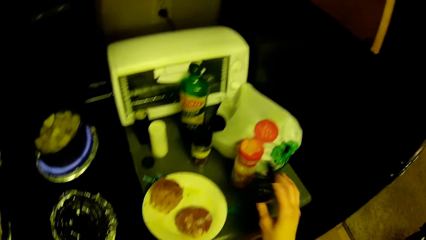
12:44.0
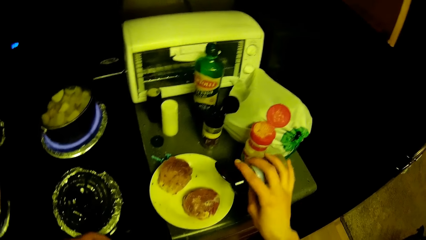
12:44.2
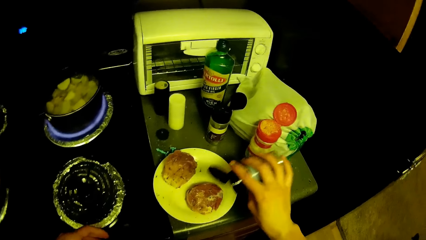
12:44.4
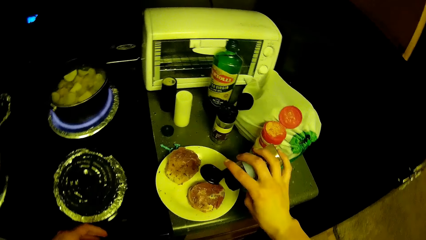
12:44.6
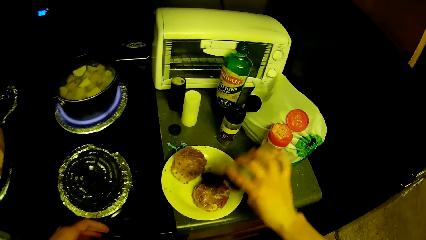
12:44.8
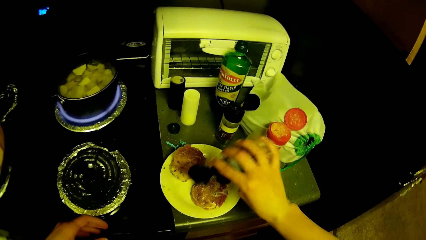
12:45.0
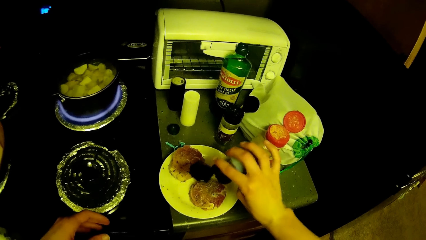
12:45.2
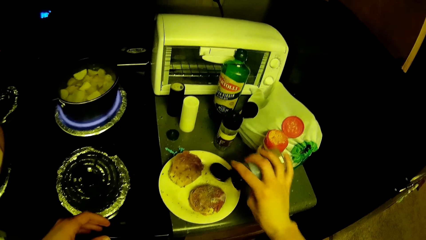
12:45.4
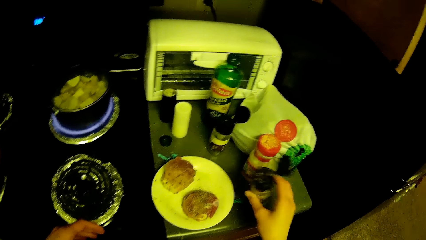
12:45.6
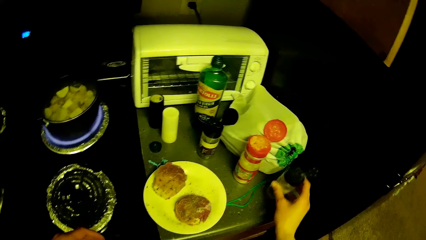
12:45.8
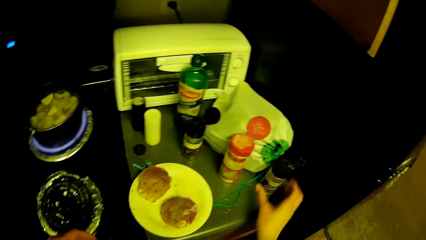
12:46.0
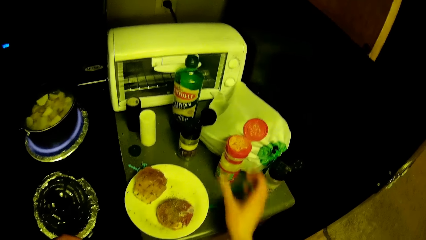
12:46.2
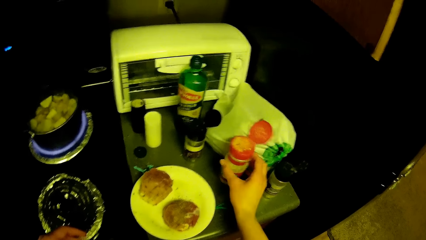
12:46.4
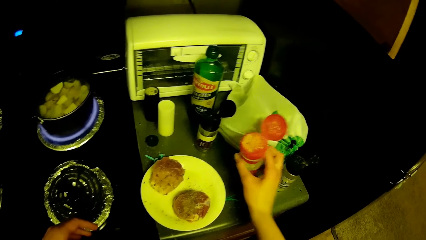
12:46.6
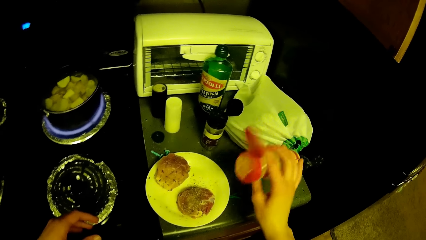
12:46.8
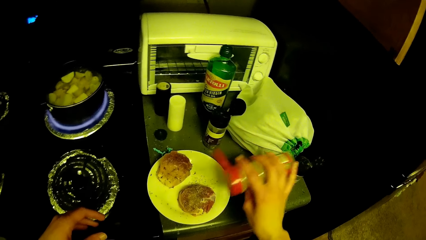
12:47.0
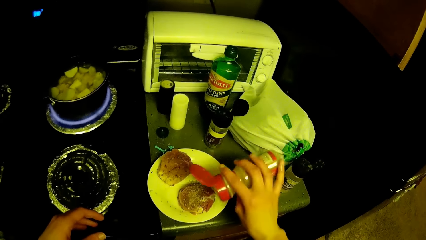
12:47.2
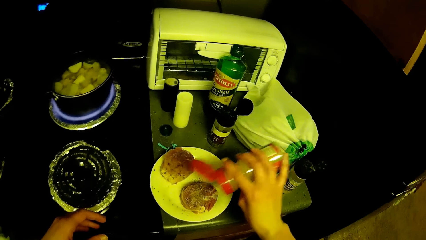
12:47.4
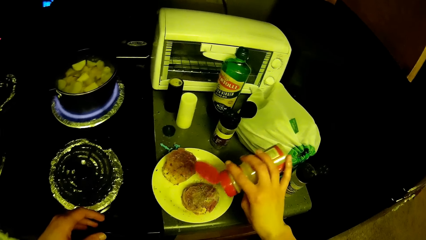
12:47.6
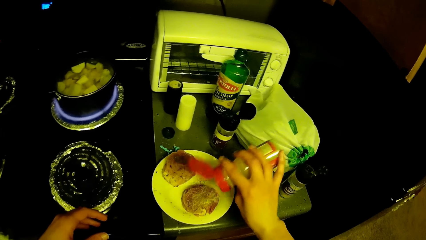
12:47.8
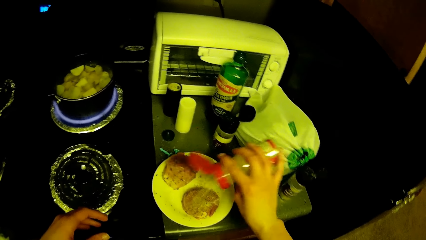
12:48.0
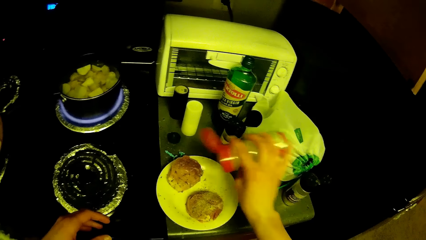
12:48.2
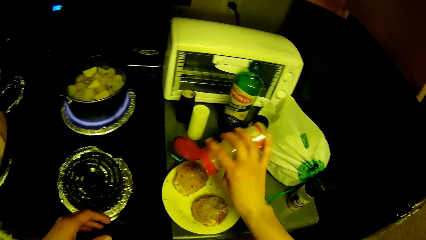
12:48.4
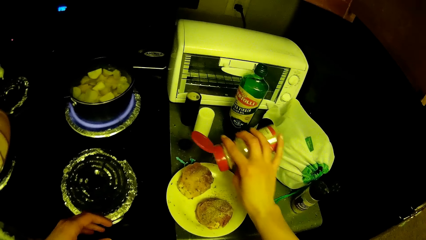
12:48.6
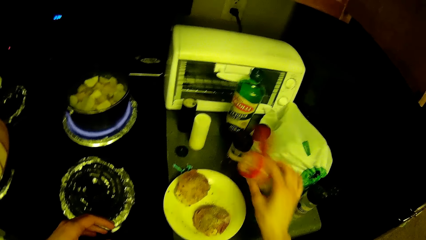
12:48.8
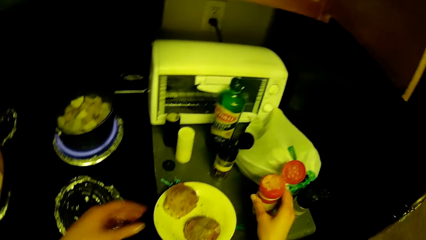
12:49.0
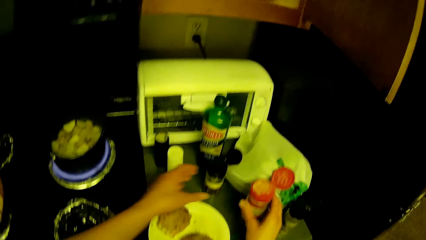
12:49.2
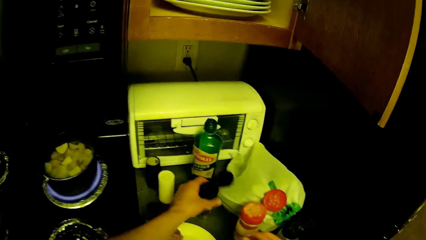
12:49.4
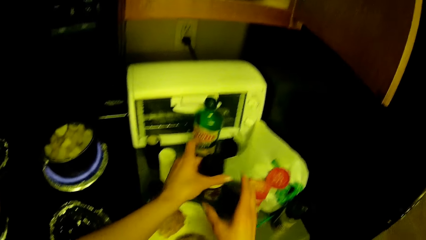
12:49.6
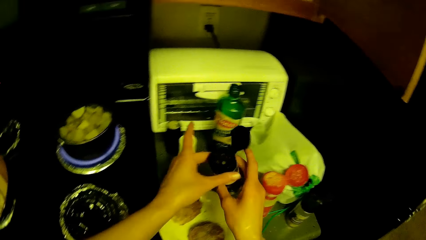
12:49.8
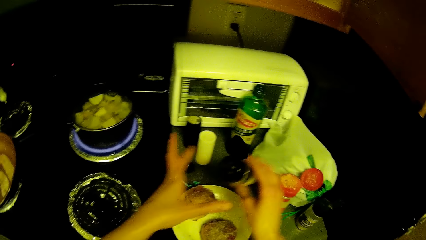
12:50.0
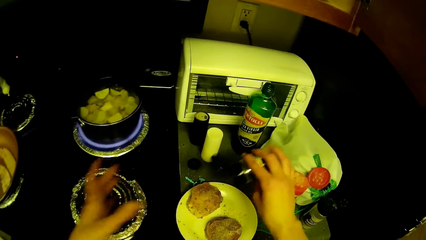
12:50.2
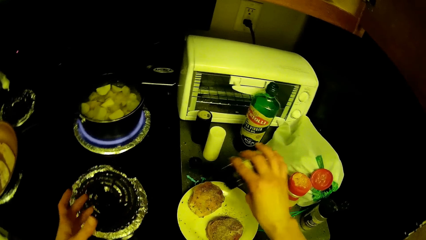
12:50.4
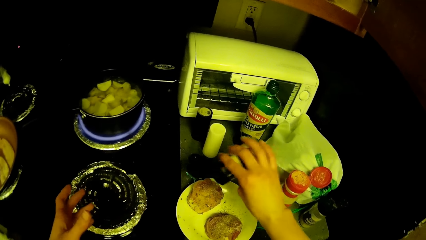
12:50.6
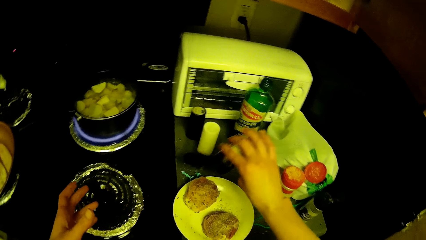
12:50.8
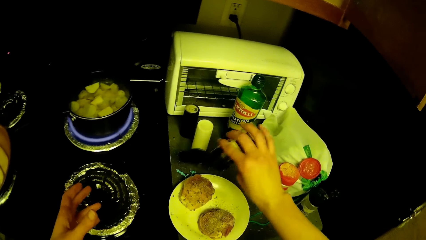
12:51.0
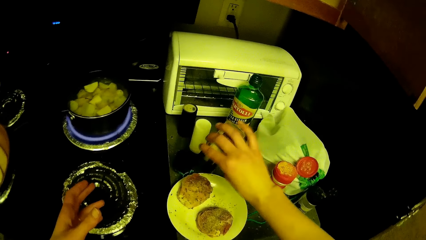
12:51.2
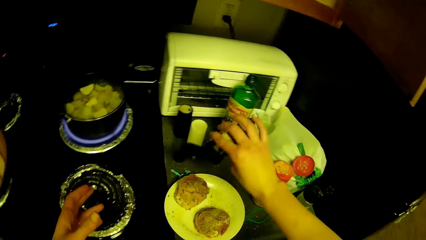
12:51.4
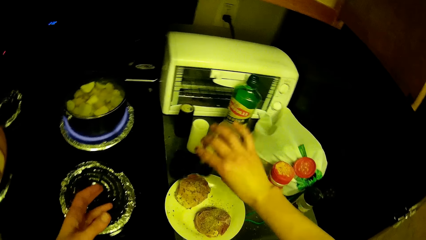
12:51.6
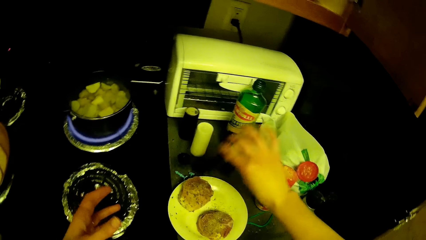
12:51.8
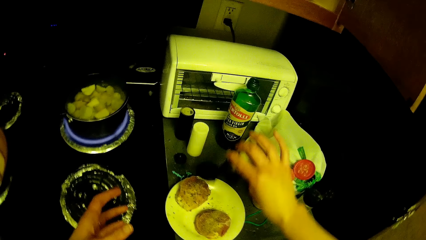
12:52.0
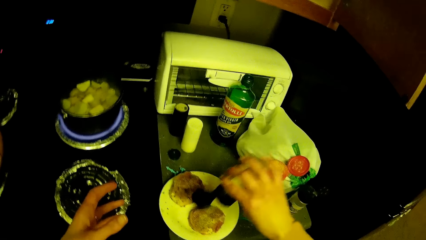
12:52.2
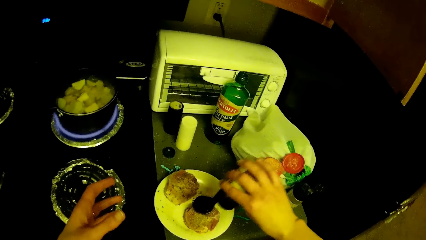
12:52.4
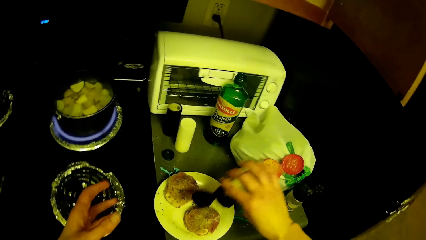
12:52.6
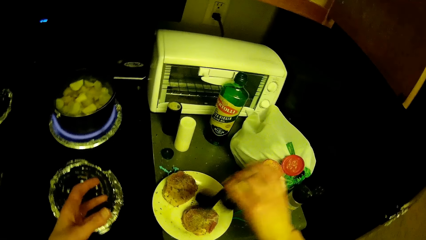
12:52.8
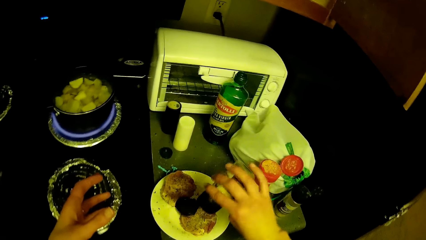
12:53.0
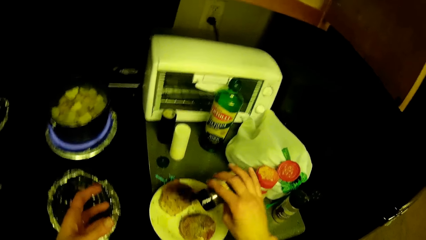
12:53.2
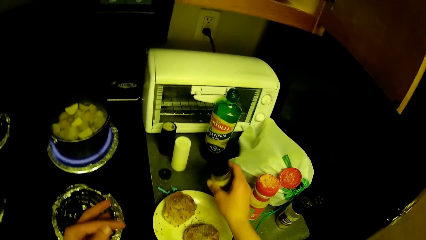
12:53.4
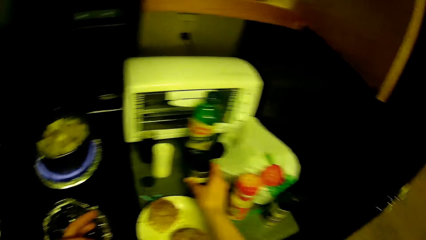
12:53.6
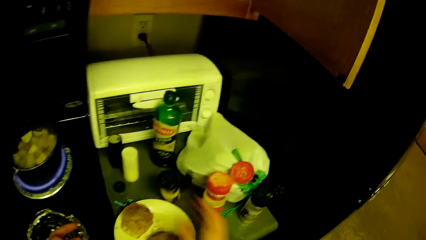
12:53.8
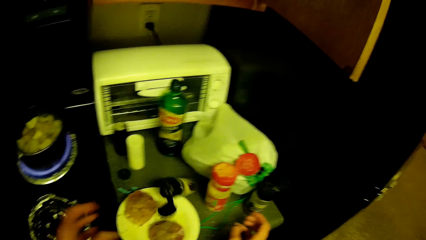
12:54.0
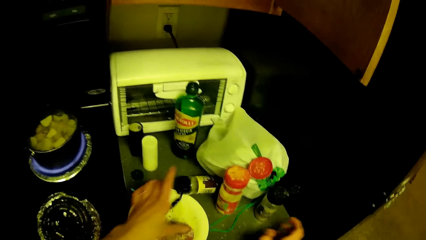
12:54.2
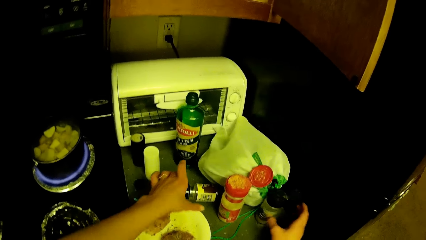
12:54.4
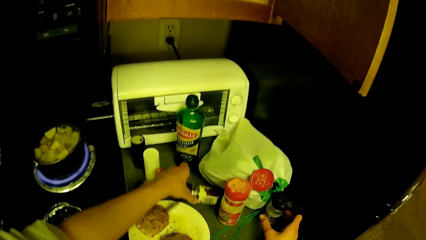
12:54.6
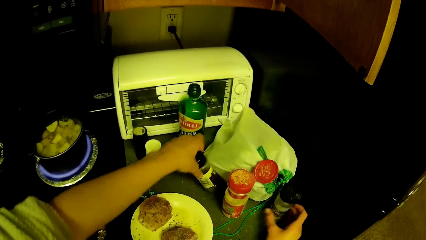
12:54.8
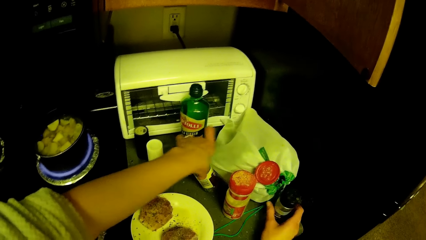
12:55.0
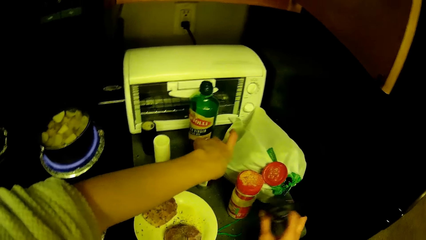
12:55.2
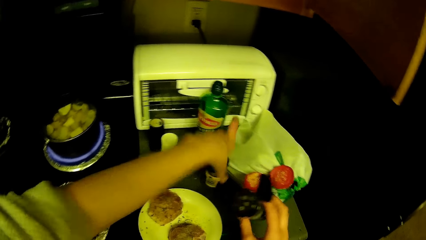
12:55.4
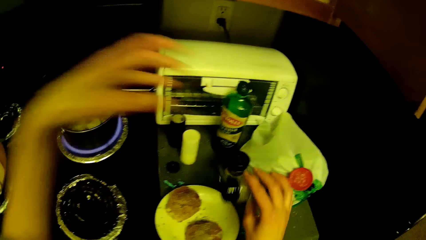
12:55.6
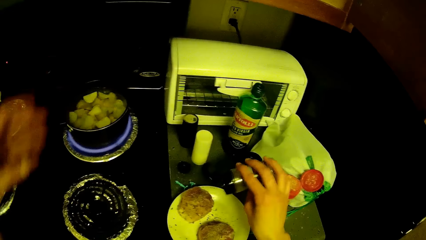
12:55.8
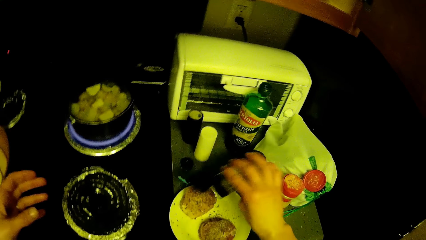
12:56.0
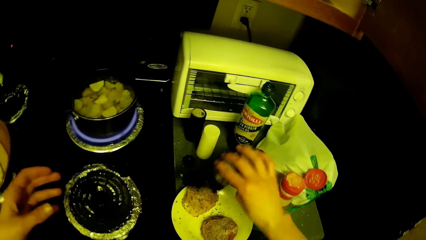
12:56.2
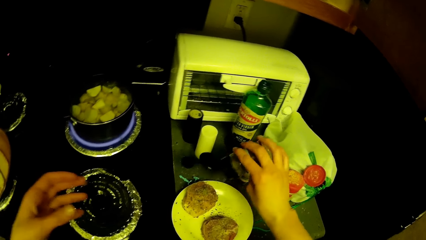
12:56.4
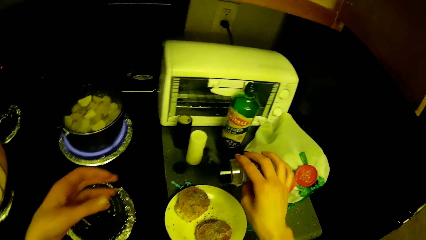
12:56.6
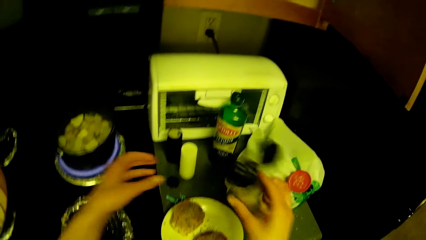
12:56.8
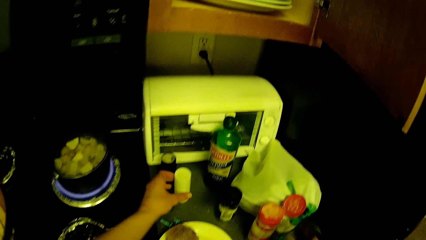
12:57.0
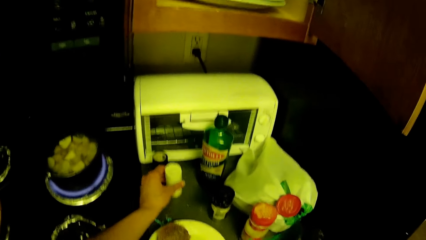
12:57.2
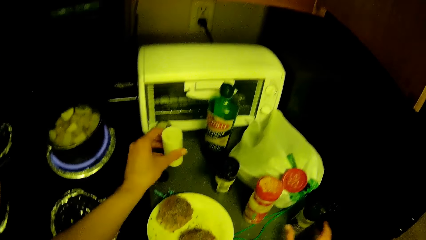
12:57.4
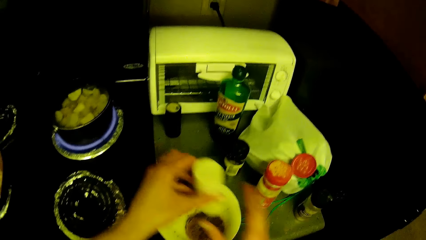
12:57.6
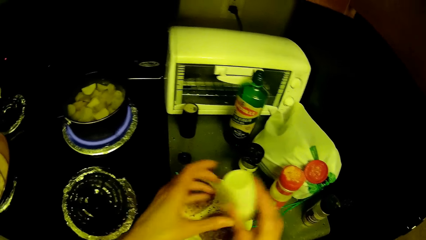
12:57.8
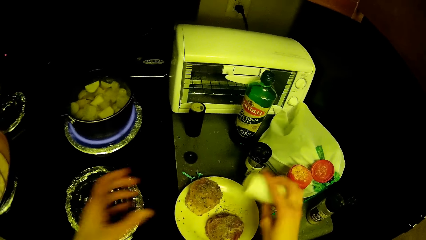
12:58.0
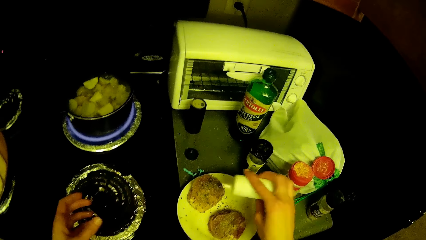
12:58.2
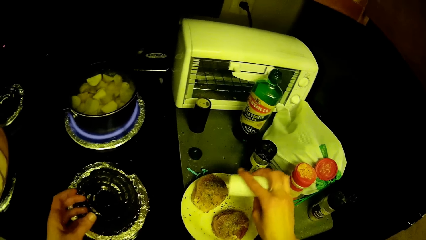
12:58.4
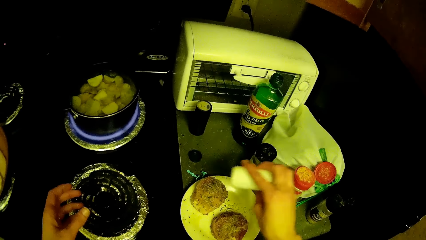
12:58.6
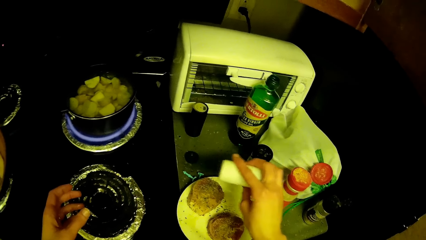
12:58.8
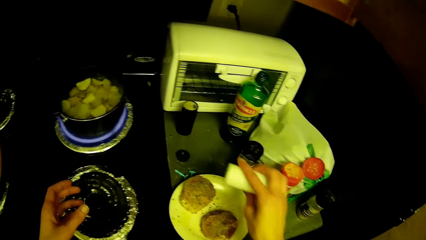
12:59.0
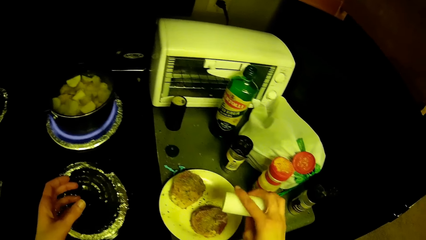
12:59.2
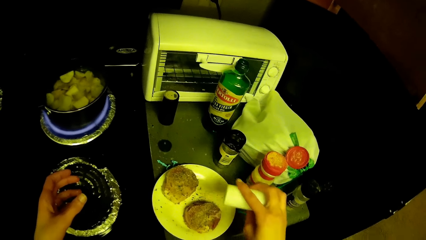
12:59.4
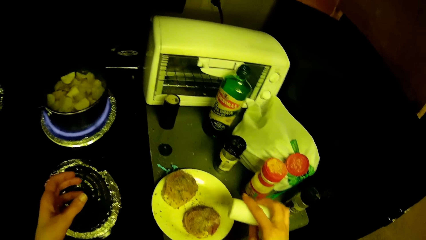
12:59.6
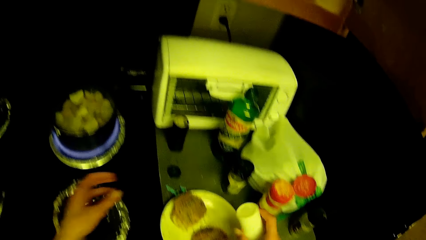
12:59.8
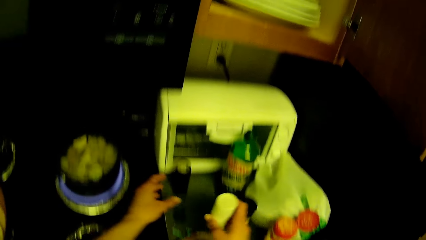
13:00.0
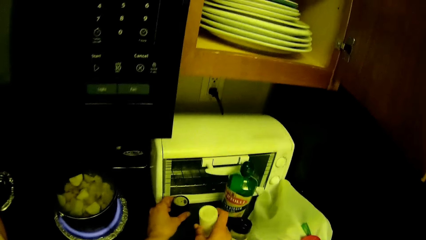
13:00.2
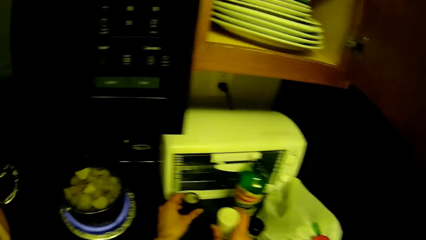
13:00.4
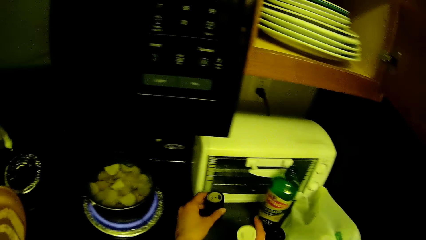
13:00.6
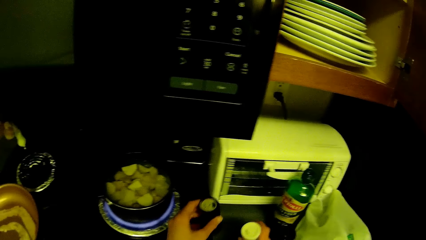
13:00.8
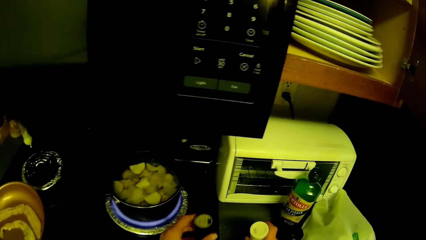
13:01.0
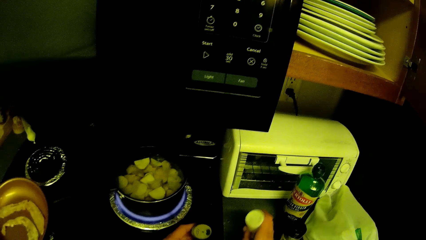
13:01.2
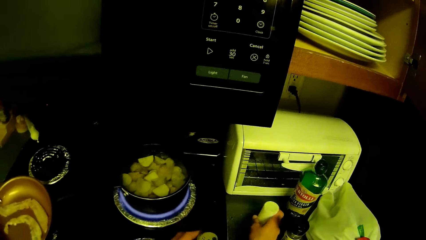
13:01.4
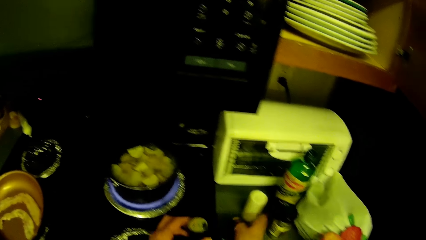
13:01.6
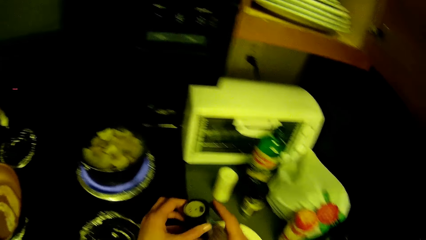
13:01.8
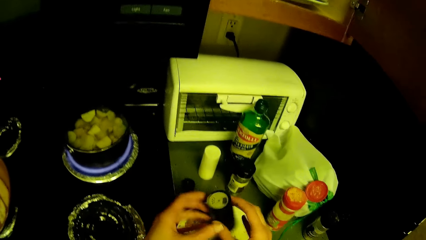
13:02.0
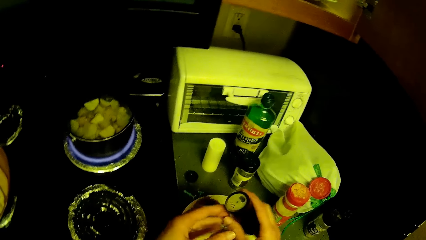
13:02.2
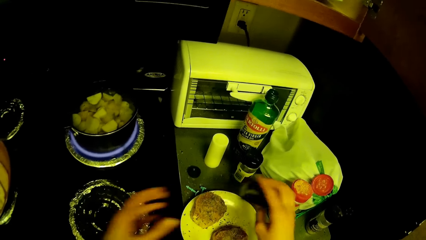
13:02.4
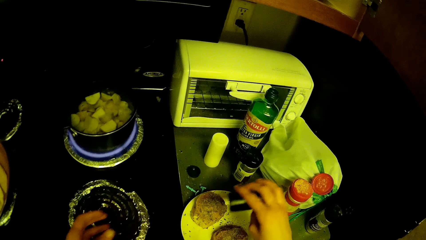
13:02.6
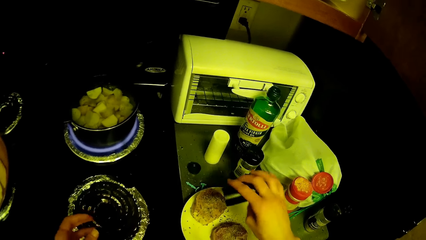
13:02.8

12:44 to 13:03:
The camera wearer picks one of the bottles of ingredient or spice from the kitchen cabinet. They add the spice to the meat. They put the spice down. They pick up the spice. They sprinkle the ingredient from the bottle of ingredient on the meat. They drop the bottle of ingredient on the kitchen cabinet. They pick one of the bottles of ingredient from the kitchen cabinet. They sprinkle the ingredient from the bottle of ingredient on the meat. They drop the bottle of ingredient on the kitchen cabinet. They pick one of the bottles of ingredient from the kitchen cabinet with the right hand. They sprinkle the ingredient from the bottle of ingredient on the meat. They drop the bottle of ingredient on the kitchen cabinet. They pick one of the bottles of ingredient from the kitchen cabinet with the left hand. They sprinkle the ingredient from the bottle of ingredient on the meat. They pick one of the bottles of ingredient from the kitchen cabinet with the left hand. They drop the bottle of ingredient on the kitchen cabinet. They add the spice to the meat.
